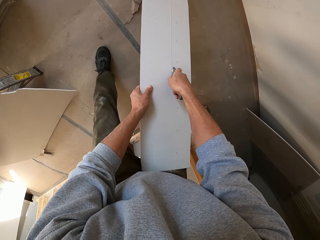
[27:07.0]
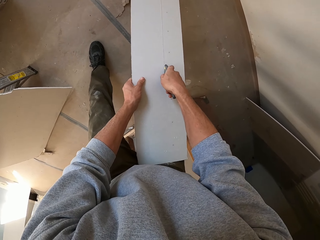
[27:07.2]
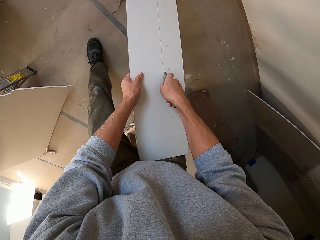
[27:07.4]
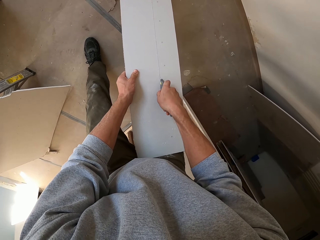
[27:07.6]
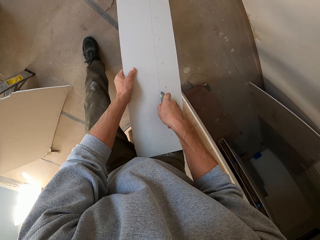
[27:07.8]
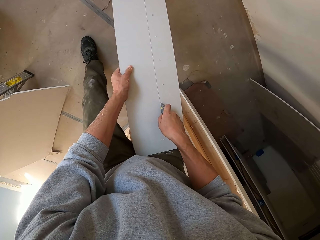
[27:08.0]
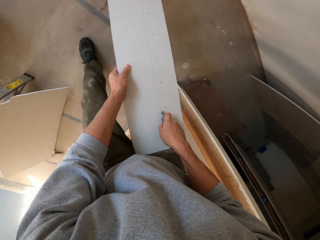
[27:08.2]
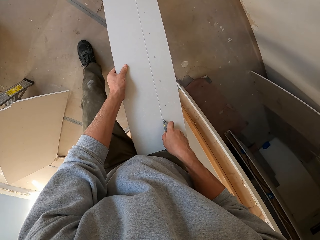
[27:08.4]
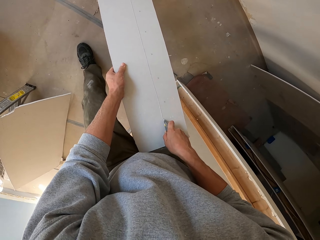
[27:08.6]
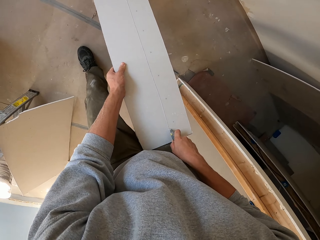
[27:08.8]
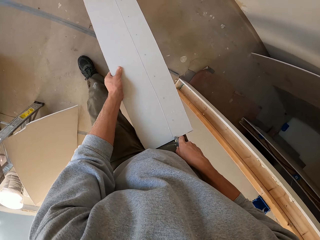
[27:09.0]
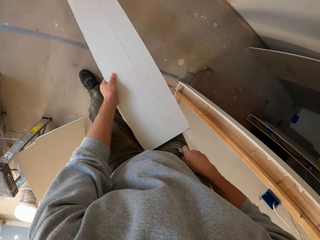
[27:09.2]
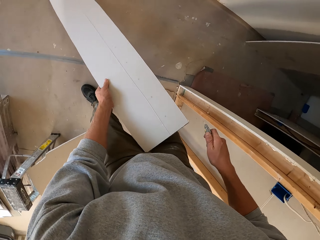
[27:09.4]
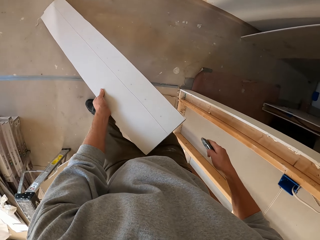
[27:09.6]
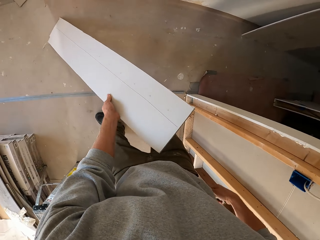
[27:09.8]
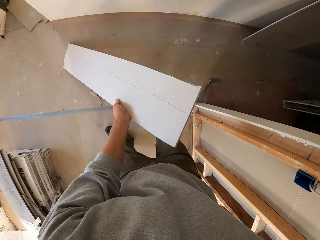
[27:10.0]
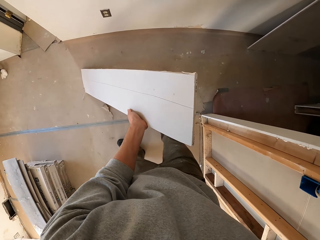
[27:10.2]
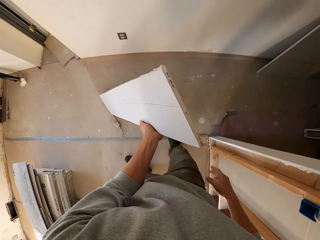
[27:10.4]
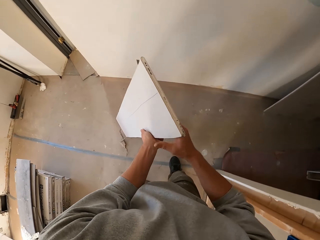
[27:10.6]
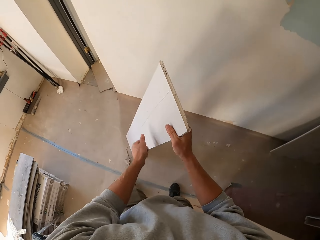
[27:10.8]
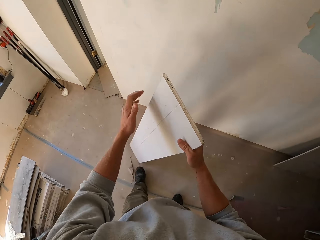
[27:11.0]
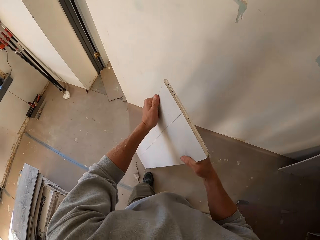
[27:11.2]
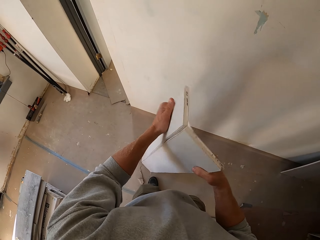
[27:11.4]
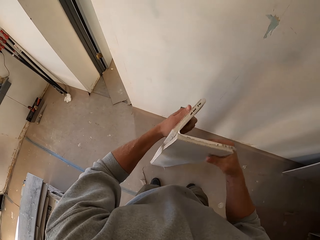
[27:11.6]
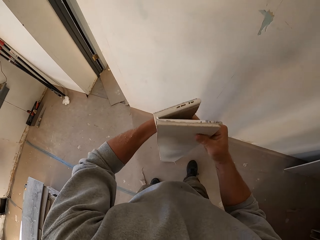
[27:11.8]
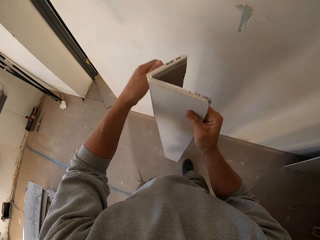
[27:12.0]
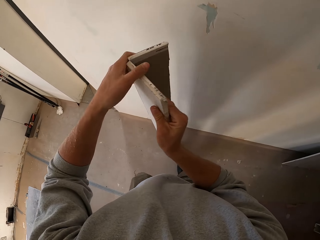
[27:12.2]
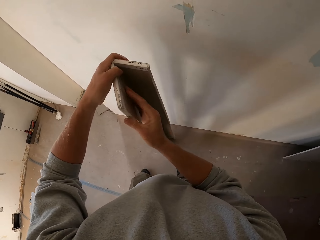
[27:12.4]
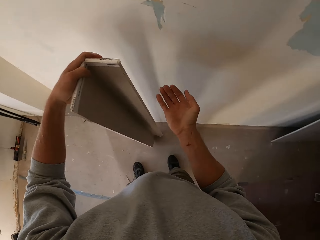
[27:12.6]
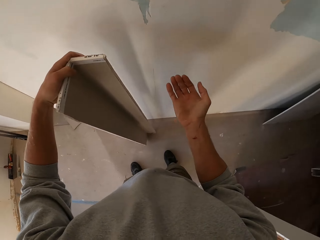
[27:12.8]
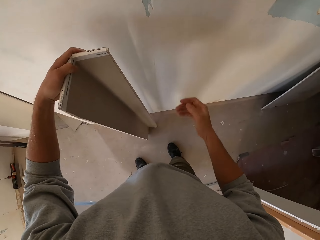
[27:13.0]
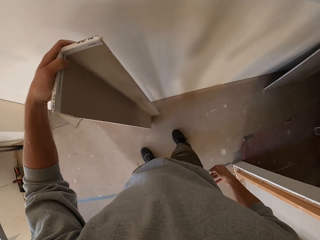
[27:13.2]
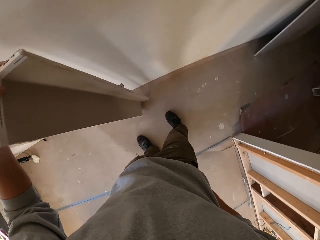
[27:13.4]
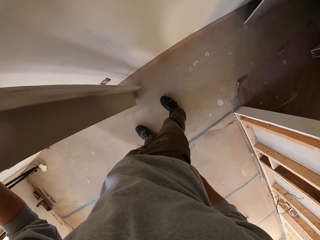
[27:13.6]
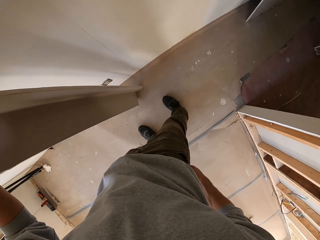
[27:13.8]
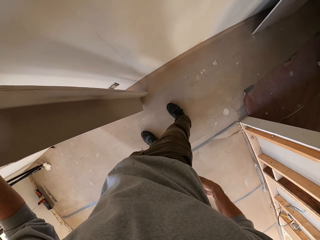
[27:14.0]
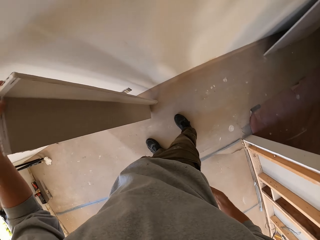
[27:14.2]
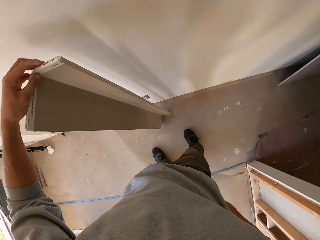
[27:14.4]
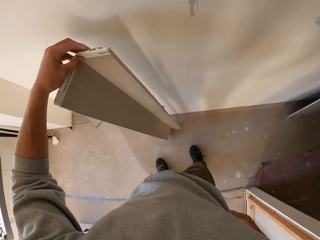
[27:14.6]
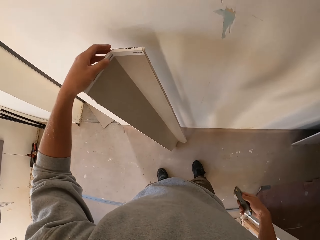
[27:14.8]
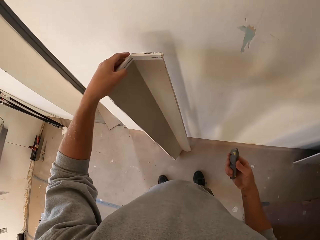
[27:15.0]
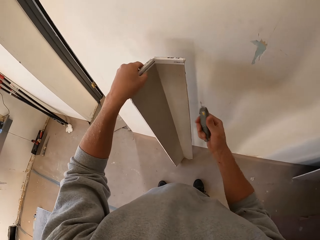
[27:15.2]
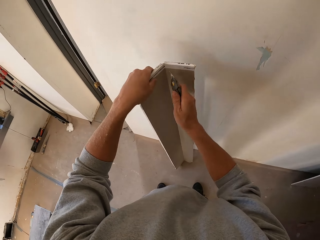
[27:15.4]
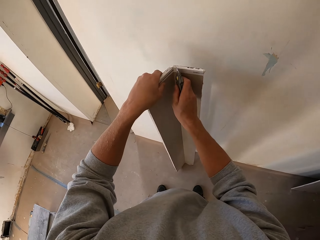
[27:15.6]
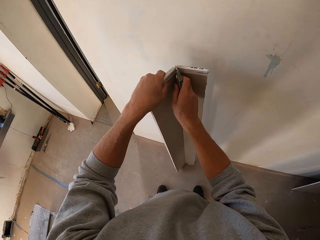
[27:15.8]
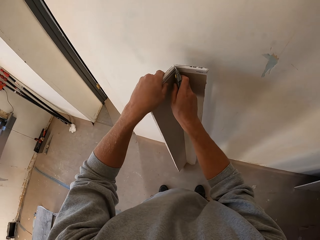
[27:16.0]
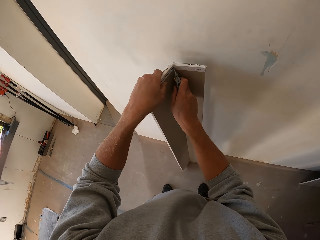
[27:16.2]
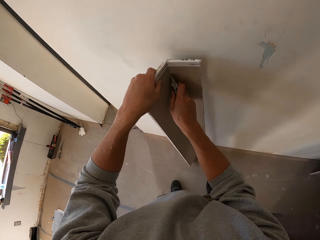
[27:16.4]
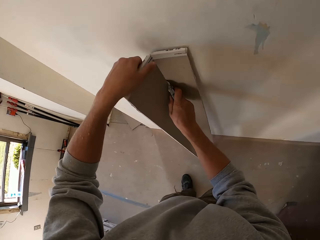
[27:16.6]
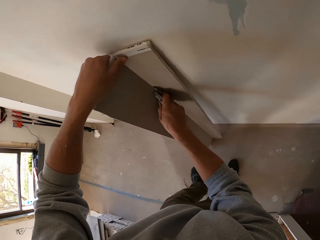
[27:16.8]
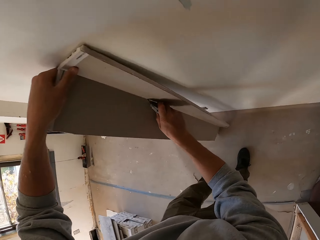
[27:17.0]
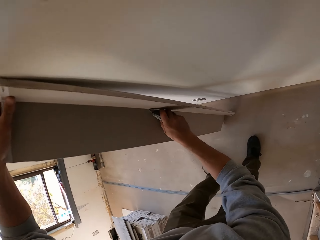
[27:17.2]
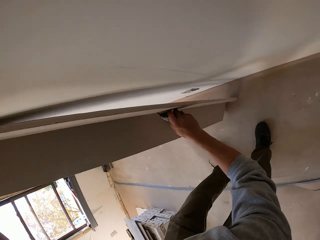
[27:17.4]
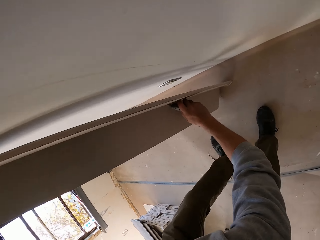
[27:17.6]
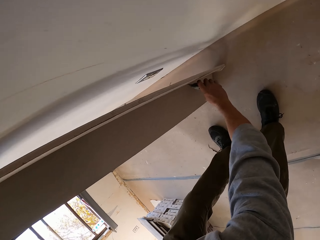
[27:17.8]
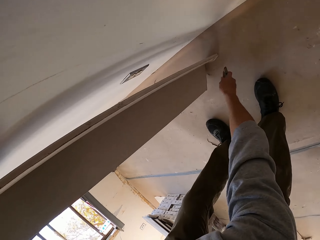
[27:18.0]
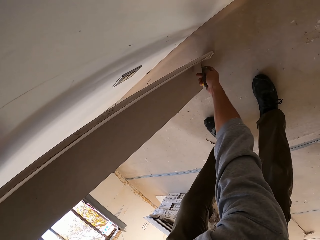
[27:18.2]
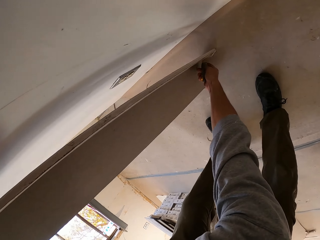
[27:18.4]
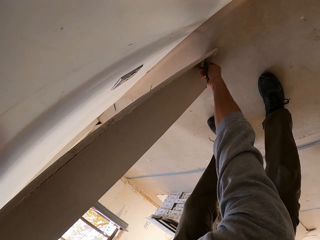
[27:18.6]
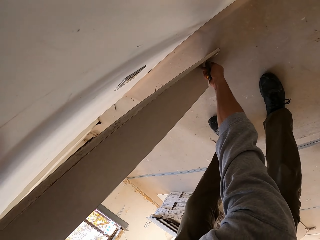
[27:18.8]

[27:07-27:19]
The camera wearer cuts the wood with a cutter. He puts the hand knife in the pocket. He breaks the board. He cuts the wood with his hand. He picks up the hand knife from the pocket. He cuts the board with a cutter.

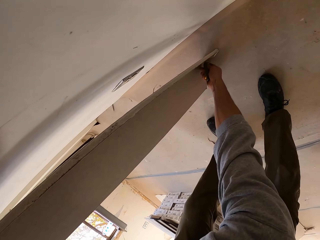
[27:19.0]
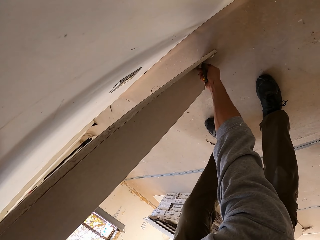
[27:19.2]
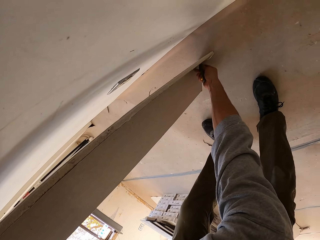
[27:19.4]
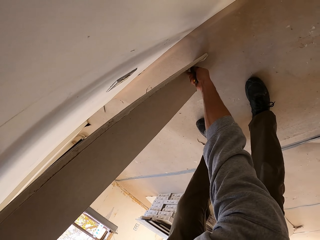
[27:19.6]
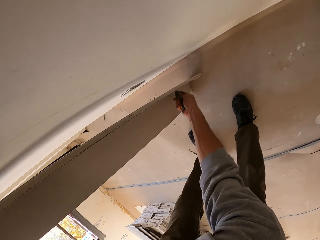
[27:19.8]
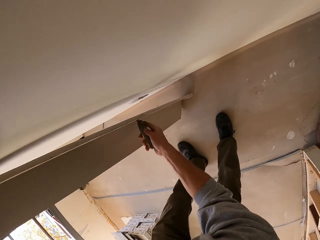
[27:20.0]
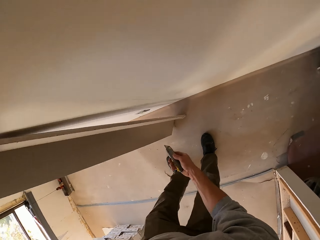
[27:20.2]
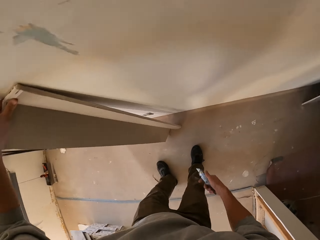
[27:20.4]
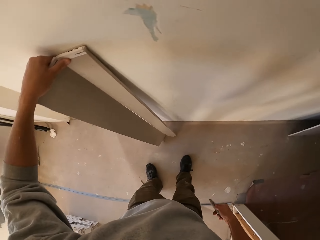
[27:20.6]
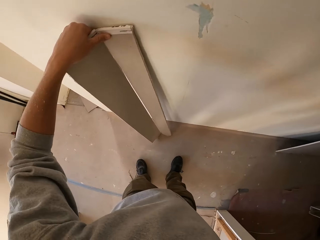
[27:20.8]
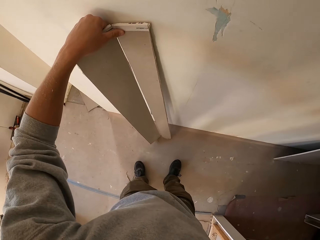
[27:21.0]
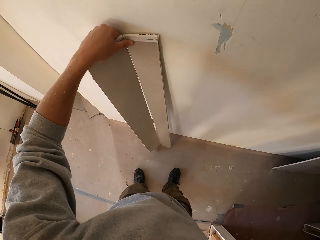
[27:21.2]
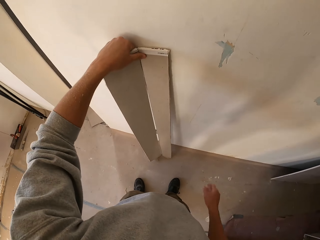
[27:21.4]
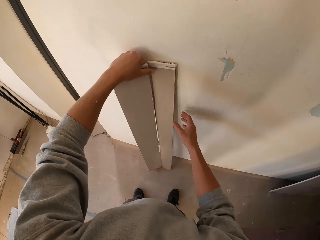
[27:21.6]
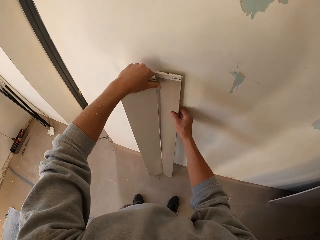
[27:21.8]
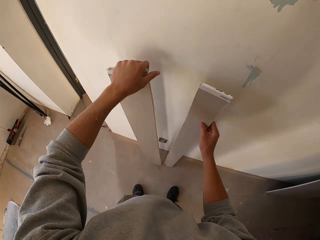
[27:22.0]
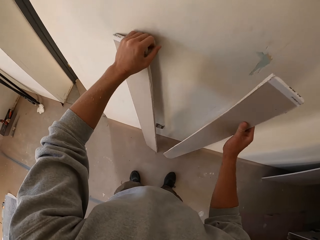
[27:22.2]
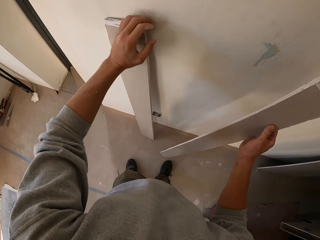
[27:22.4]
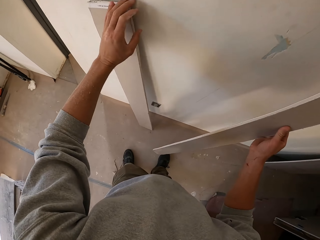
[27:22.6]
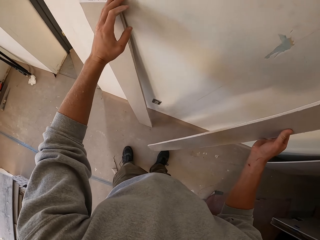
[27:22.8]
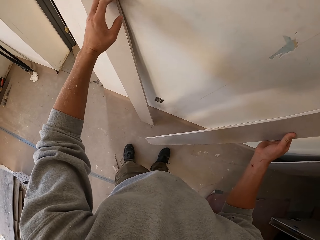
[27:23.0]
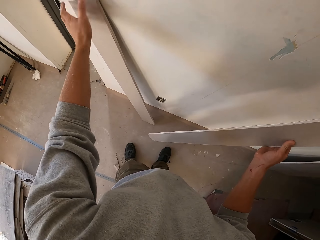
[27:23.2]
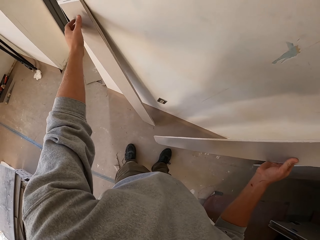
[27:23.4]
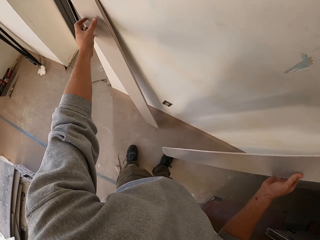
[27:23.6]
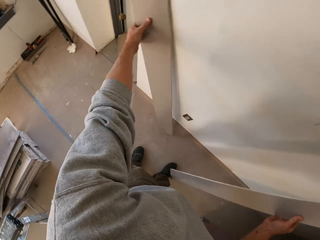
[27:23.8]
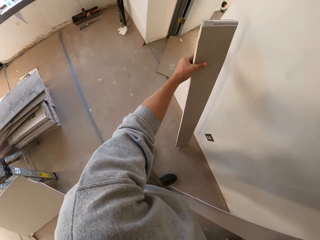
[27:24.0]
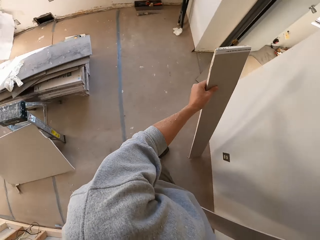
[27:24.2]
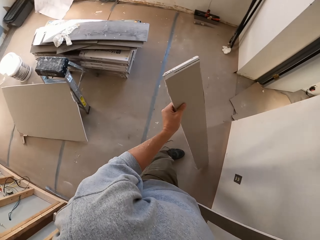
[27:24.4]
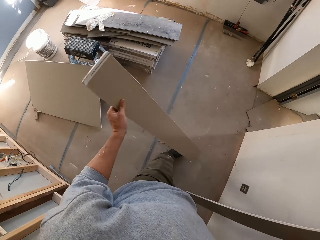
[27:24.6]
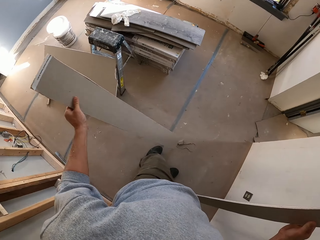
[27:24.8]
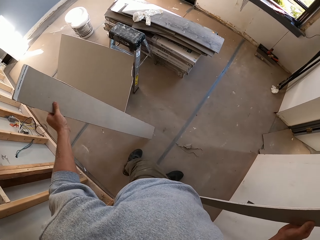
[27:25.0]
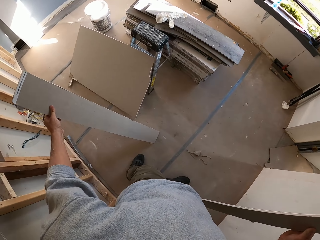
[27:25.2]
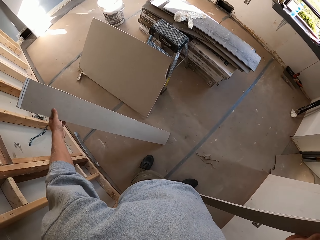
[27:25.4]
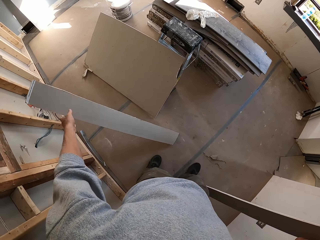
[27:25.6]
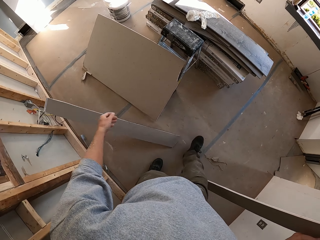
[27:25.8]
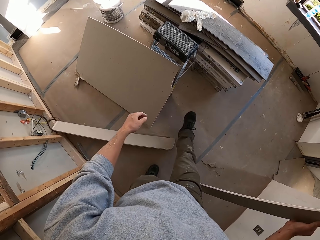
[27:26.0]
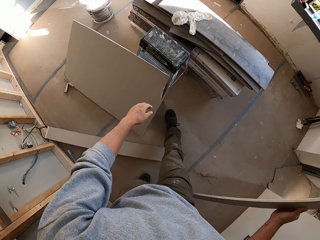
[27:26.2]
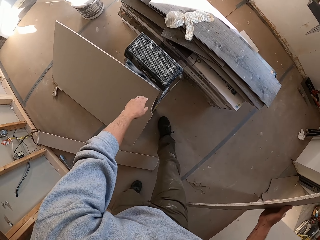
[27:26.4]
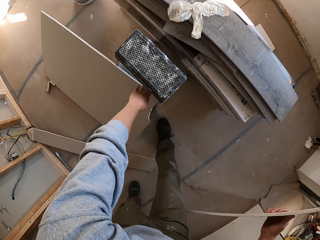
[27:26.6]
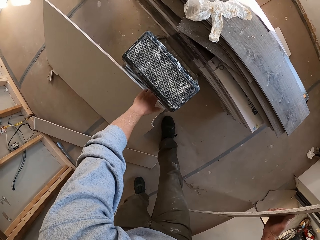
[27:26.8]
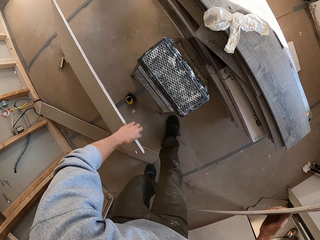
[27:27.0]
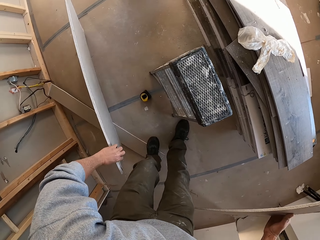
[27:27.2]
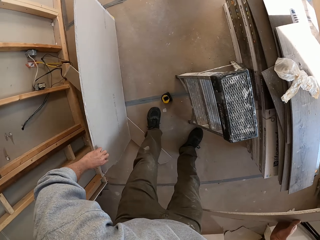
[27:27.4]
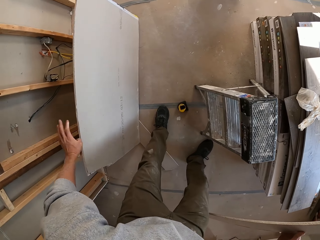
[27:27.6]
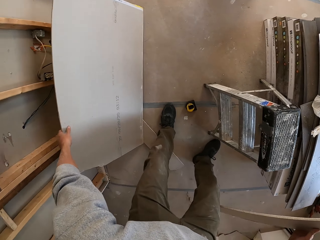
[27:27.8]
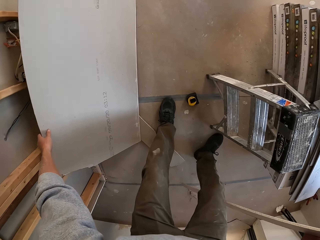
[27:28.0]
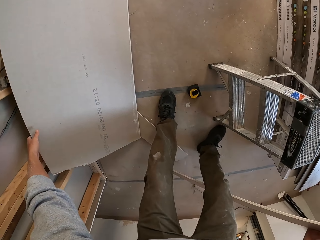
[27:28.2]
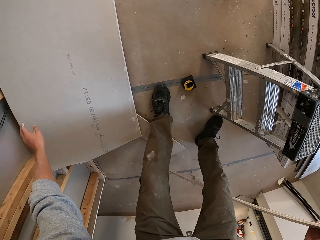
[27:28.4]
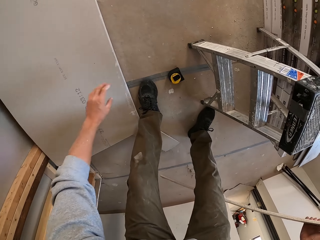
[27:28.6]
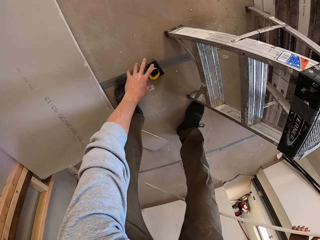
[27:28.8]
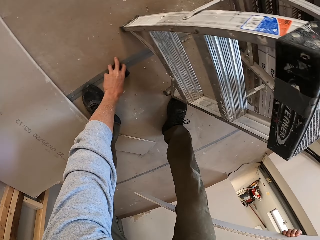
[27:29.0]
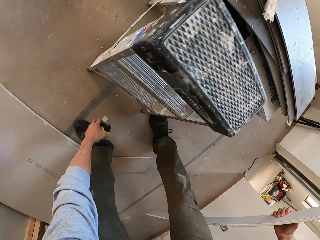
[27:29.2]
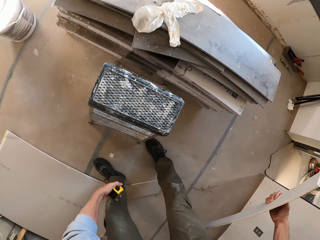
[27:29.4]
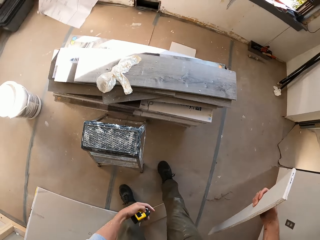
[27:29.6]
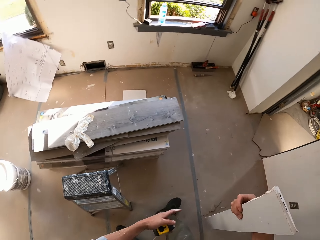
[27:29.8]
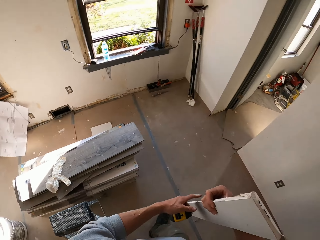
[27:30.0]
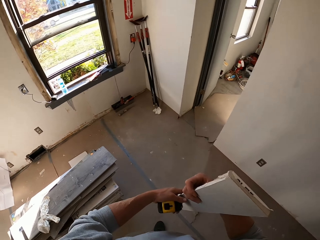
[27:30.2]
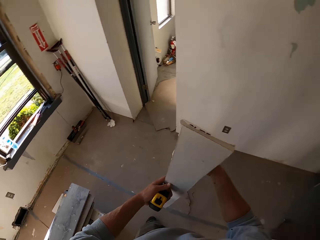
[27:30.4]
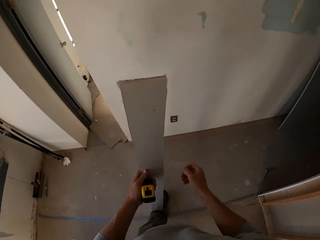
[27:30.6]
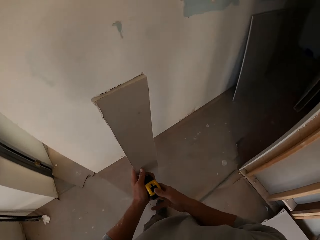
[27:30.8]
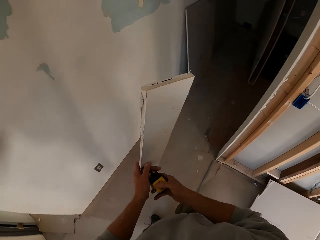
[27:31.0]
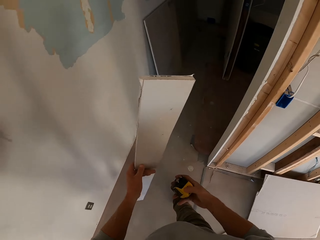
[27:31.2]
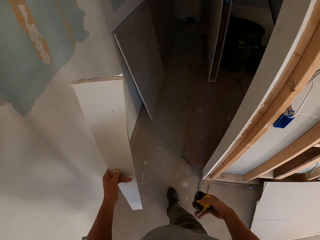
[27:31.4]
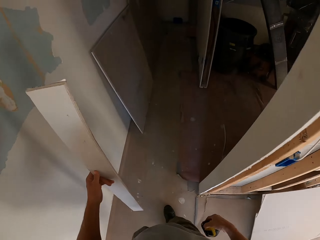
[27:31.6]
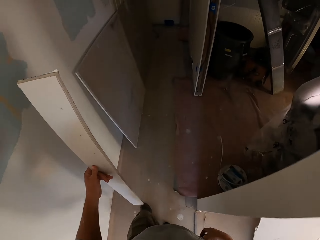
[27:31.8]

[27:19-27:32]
The camera wearer turns to the side. They stare at the plywood. They hold the plywood or board. They turn around. They hold the board. They drop the plywood on the floor. They hold the board. They move the plywood. They throw the board on the floor. They pick up the tape measure from the floor. They turn around. They walk around the apartment. They hold the board.
